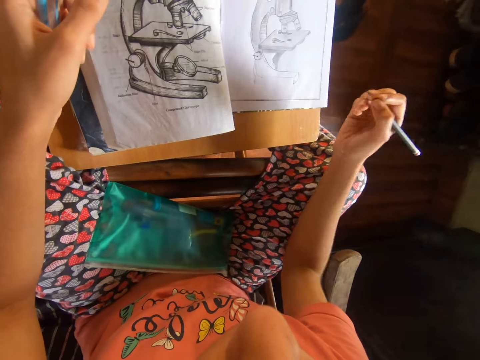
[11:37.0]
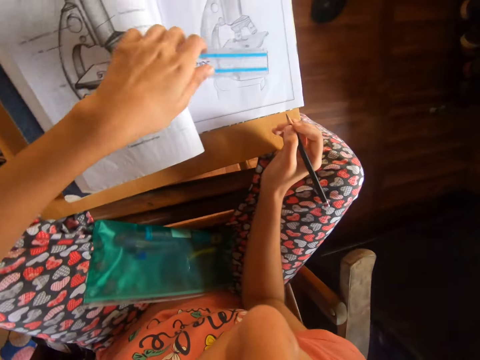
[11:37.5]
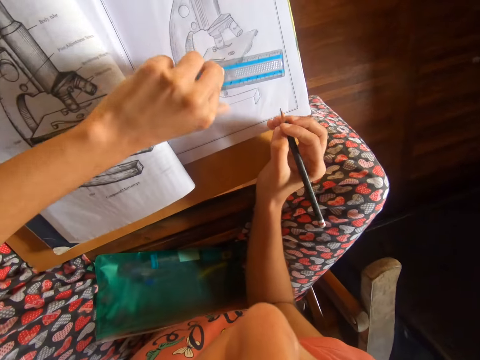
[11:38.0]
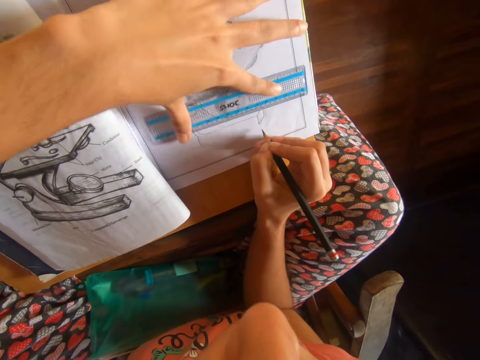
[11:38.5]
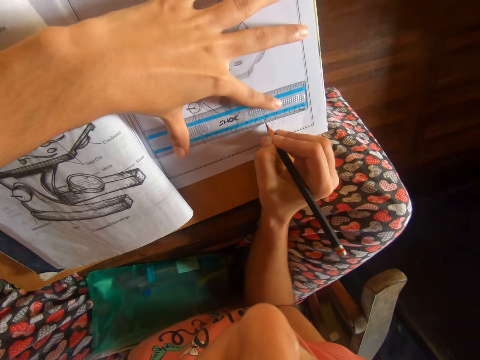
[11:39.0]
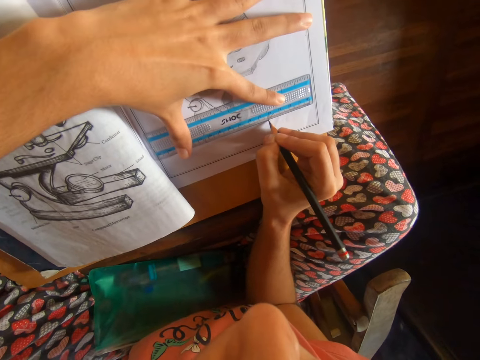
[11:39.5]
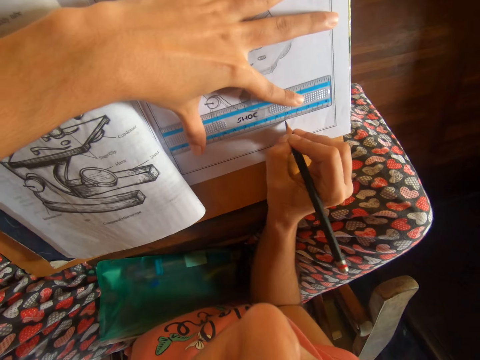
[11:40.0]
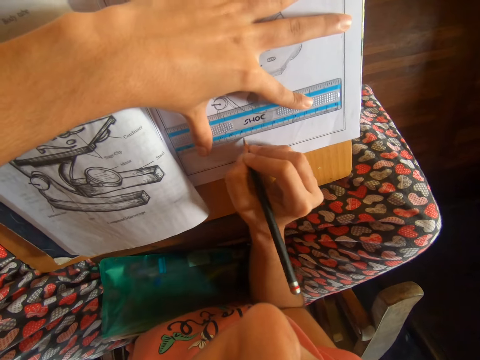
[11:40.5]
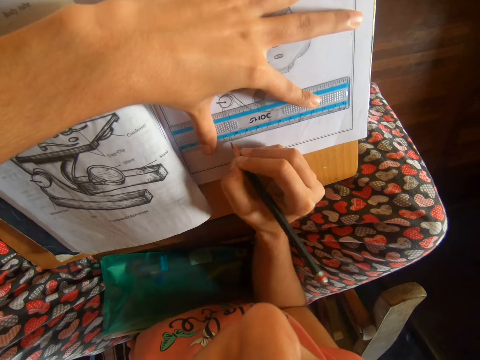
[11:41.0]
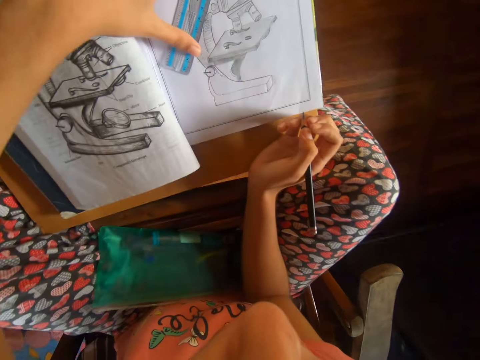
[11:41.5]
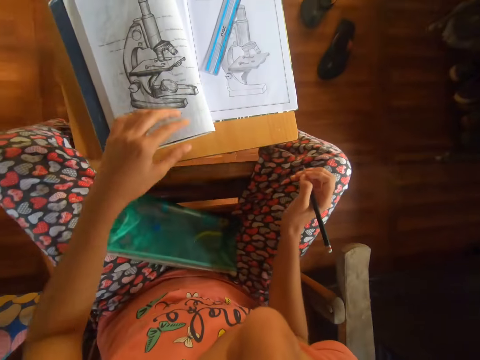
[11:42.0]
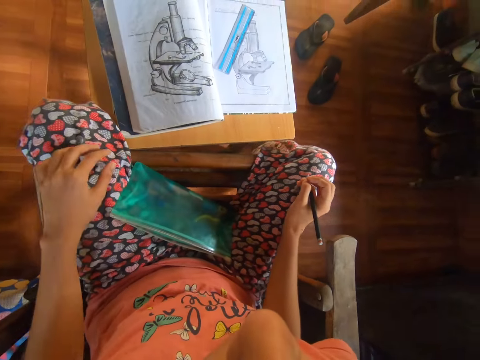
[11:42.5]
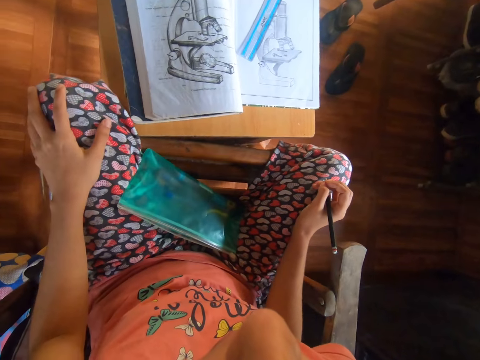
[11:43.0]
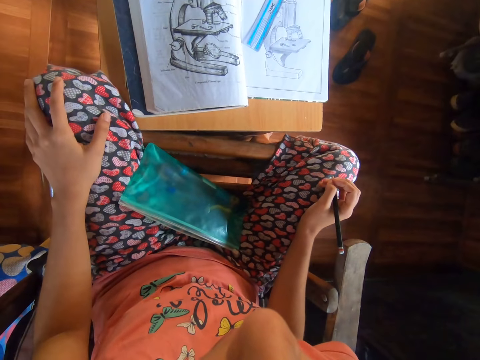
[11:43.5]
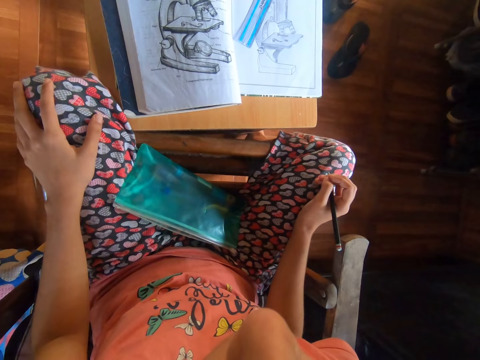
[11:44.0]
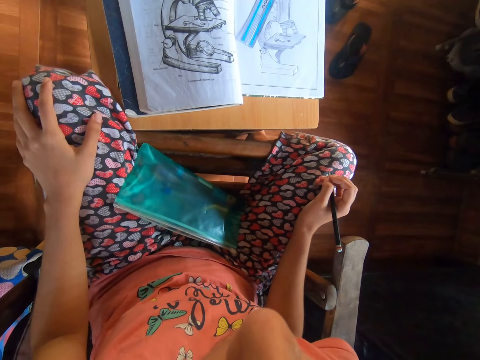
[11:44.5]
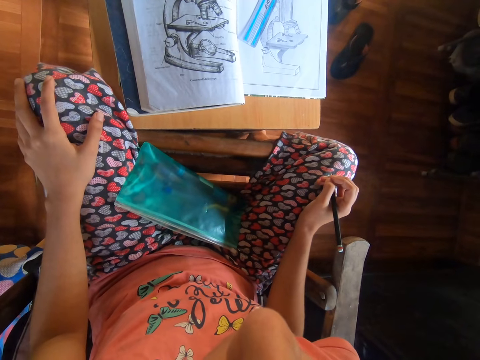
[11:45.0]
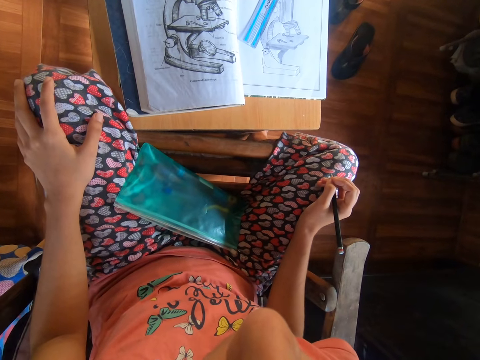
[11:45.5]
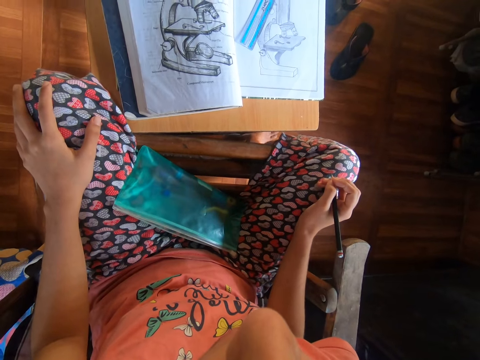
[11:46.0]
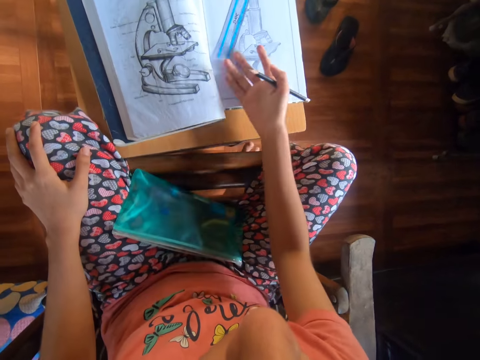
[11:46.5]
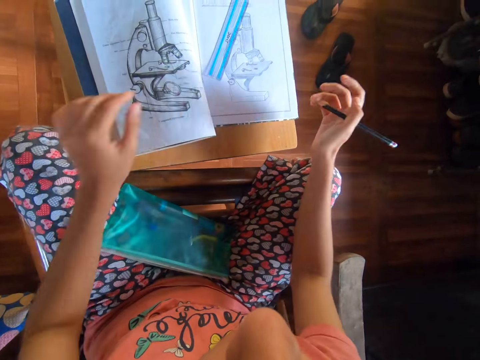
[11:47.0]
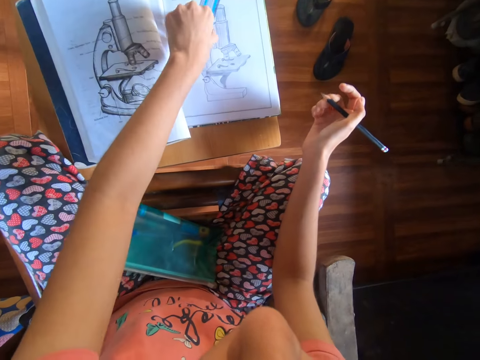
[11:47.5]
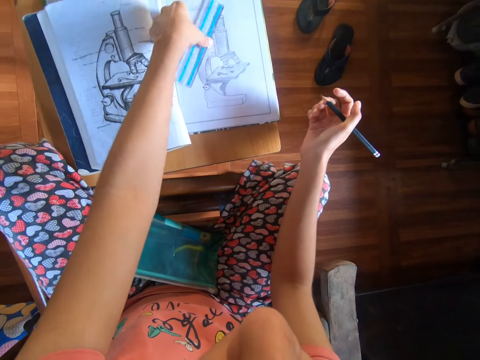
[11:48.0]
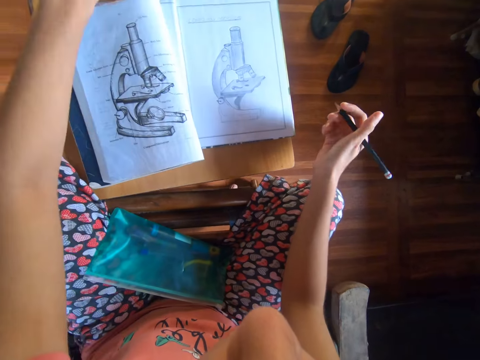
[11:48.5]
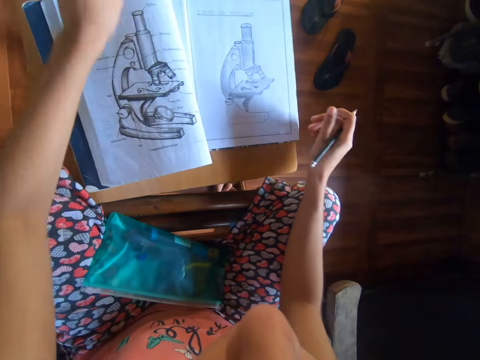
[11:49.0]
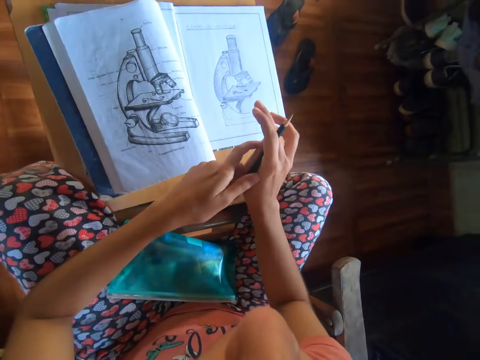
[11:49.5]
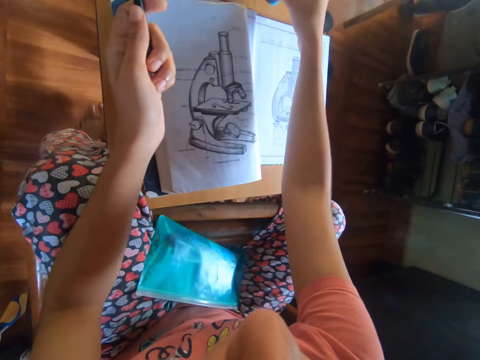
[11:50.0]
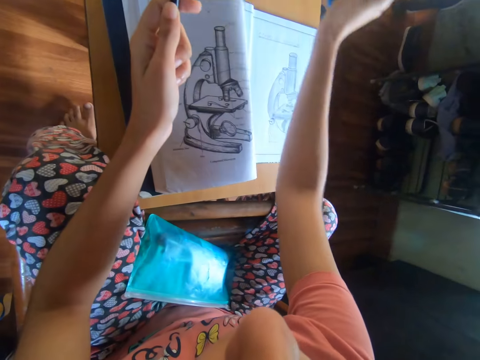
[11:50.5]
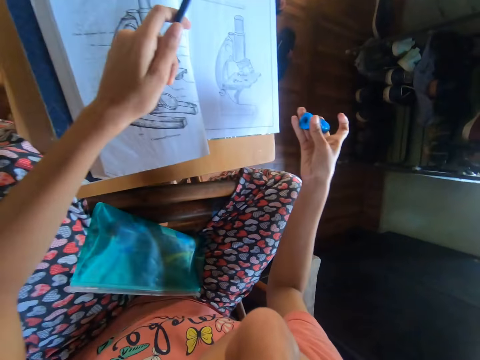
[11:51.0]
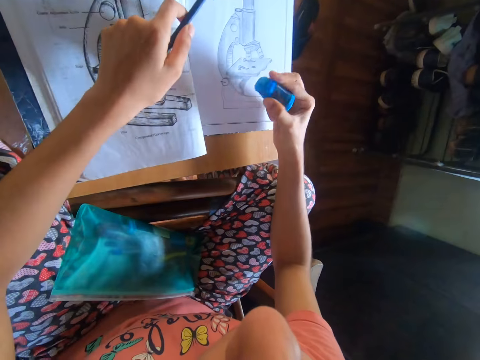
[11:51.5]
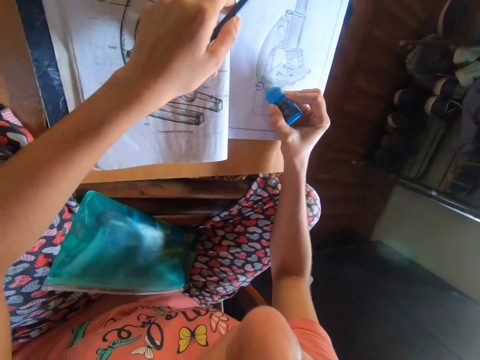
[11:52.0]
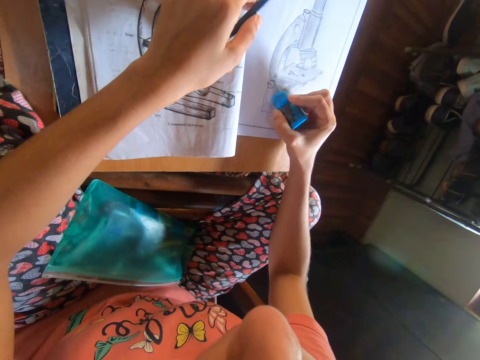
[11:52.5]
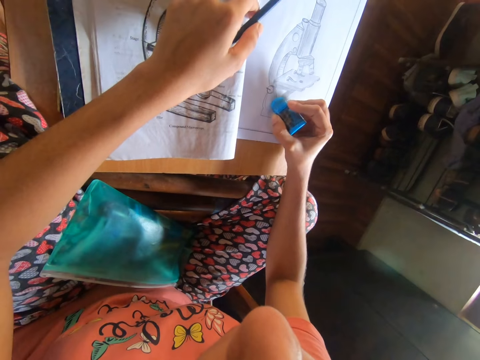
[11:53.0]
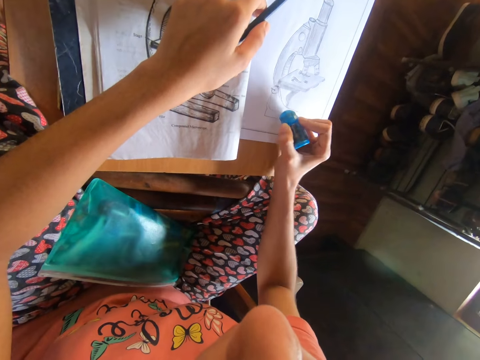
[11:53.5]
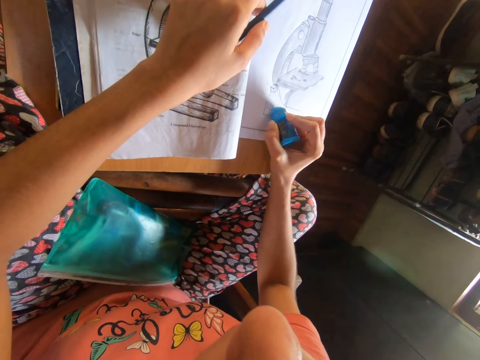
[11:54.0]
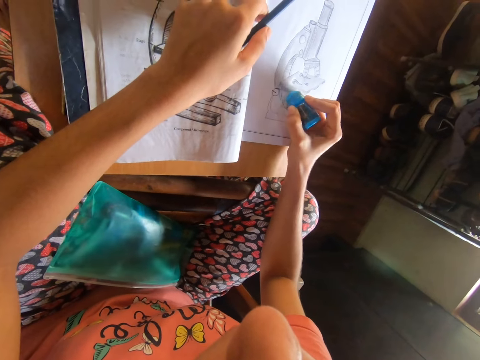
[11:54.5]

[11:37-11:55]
The camera wearer places the ruler on the book with her left hand. She draws in the book with the pencil in her right hand. She stares at the drawing. She dusts the book with her right hand. She picks the ruler from the book with her left hand. She relocates the ruler. She picks the pencil with her left hand from her right hand. She picks the eraser from the table with her right hand. She erases the book with the eraser in her right hand.

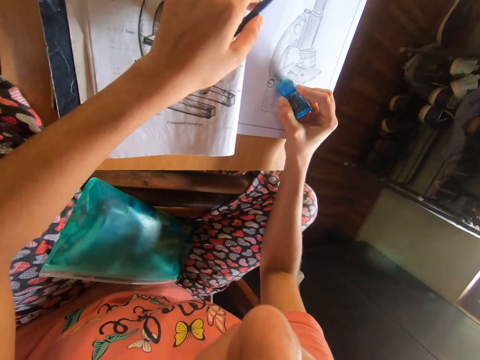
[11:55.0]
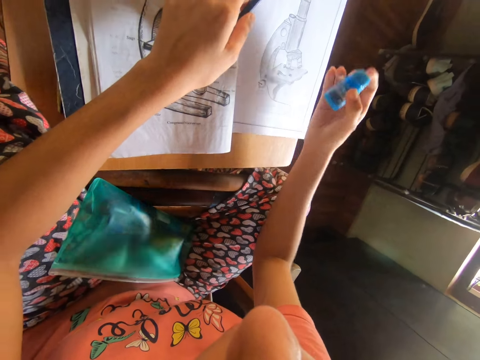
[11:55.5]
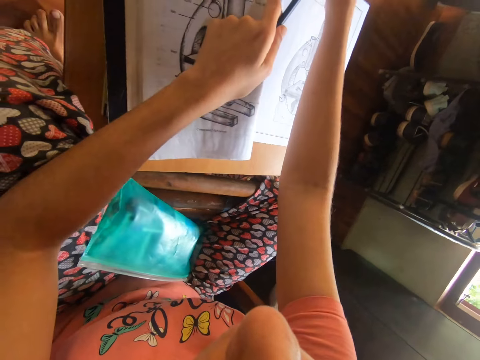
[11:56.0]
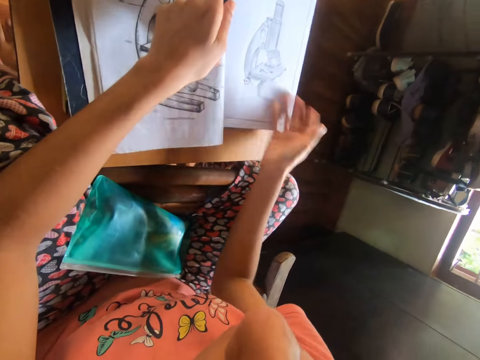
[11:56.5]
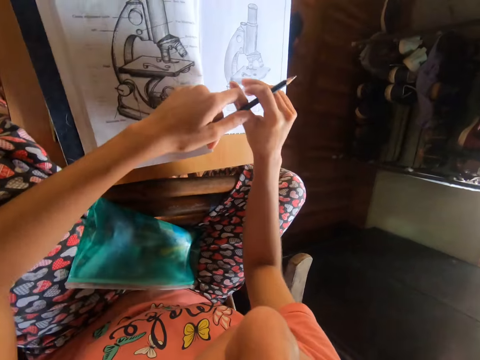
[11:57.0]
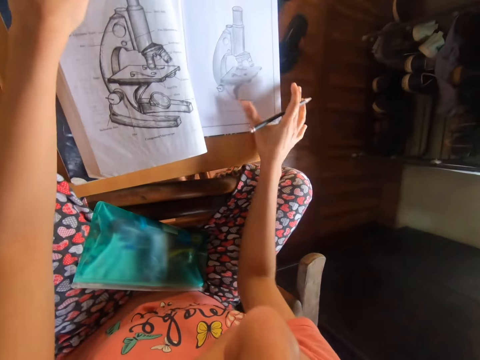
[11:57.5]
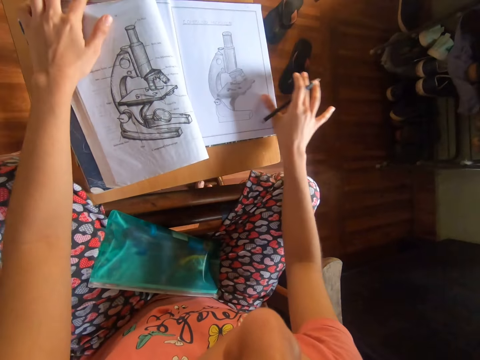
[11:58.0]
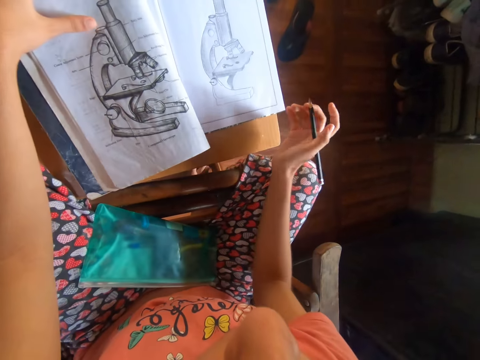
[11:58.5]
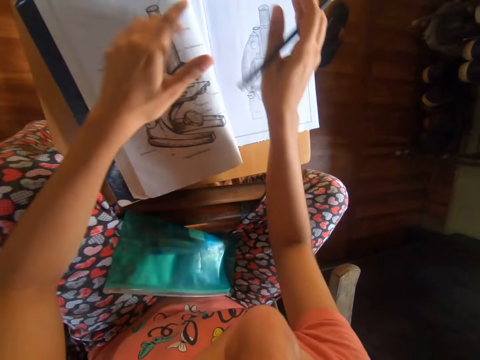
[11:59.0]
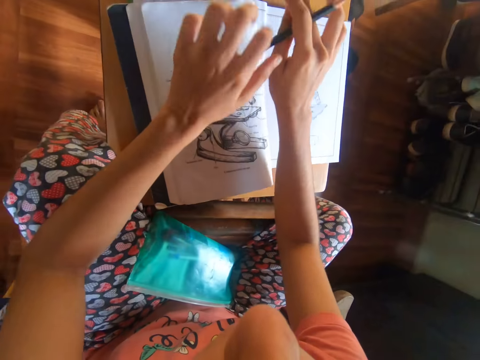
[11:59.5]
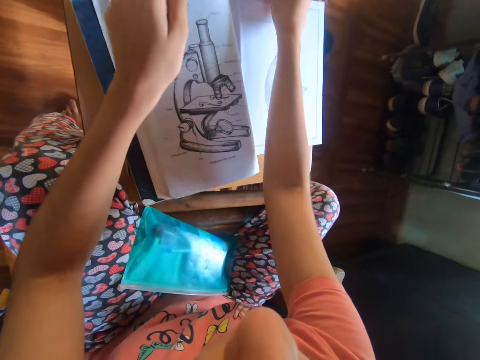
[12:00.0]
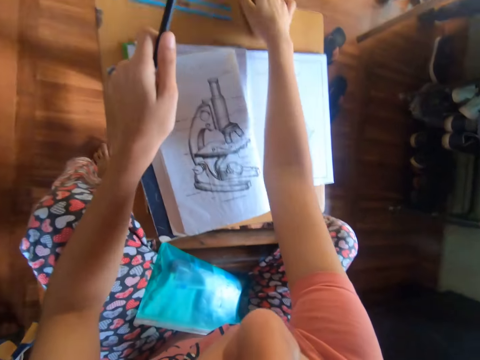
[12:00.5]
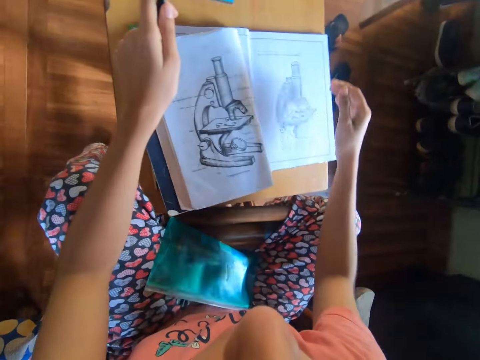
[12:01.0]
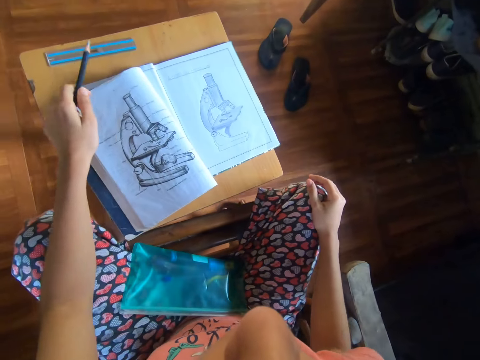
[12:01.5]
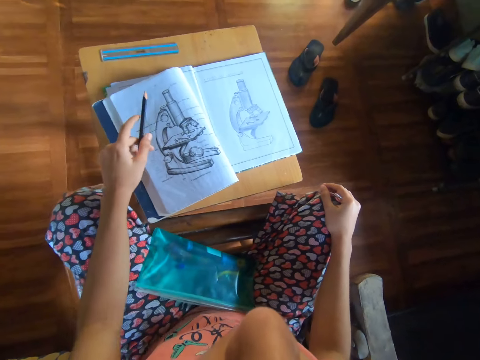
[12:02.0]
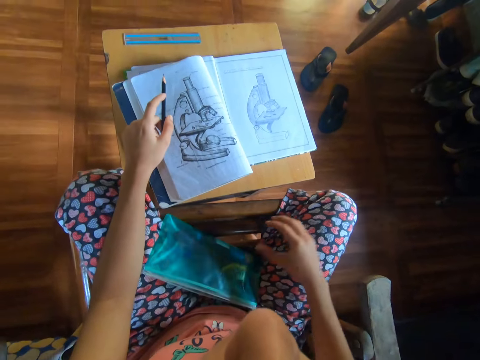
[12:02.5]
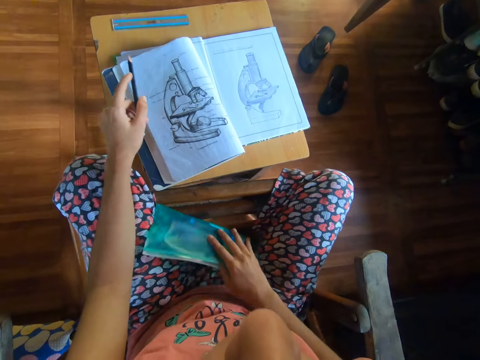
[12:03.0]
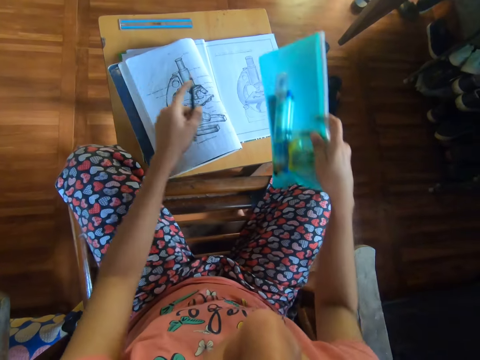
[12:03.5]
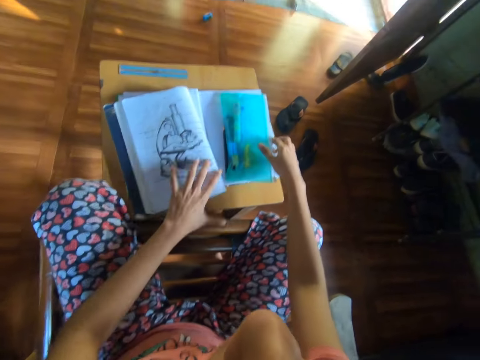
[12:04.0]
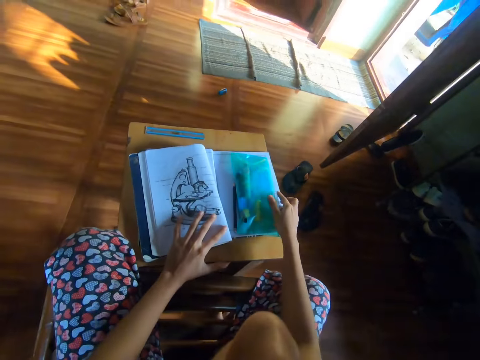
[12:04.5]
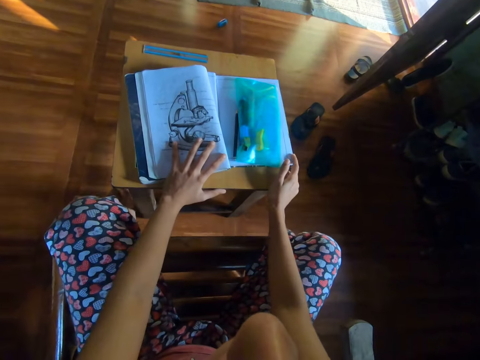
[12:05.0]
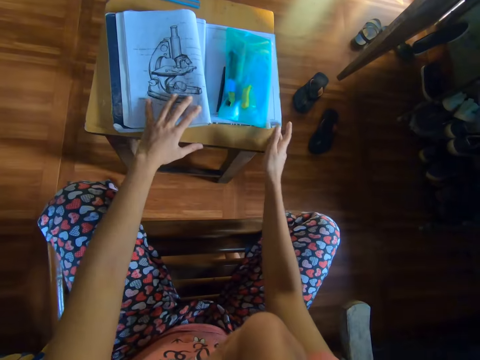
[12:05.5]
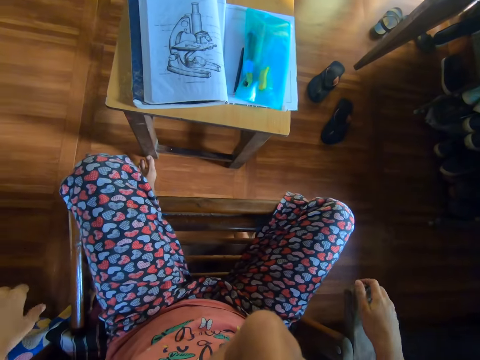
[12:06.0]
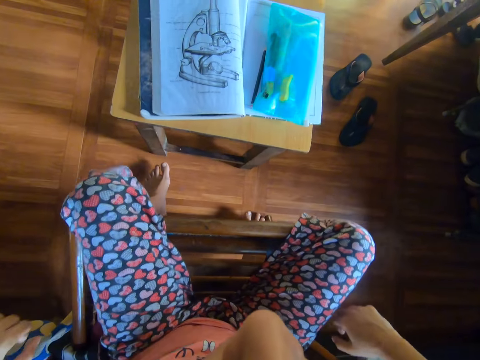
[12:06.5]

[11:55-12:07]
The camera wearer places the eraser on the table. She dusts the book with her right hand. She passes the pencil to her right hand from her left hand. She dusts the book with her right hand. She scratches her right hand with her left hand. She holds the pencil with her left hand. She picks a purse with her right hand from her lap. She drops the pencil and purse on the book with both hands. She pushes the stool away with her left hand.
